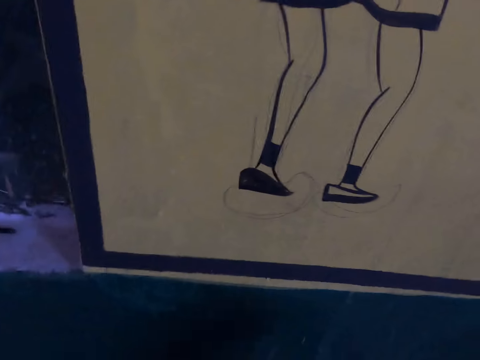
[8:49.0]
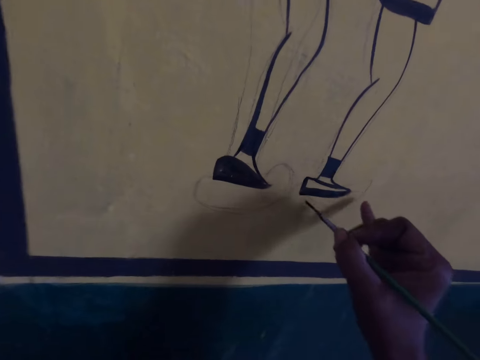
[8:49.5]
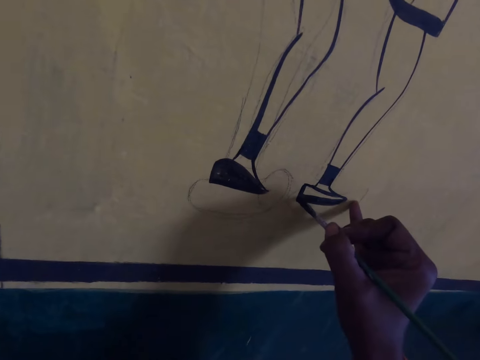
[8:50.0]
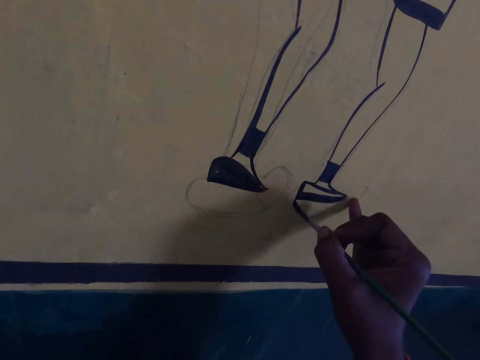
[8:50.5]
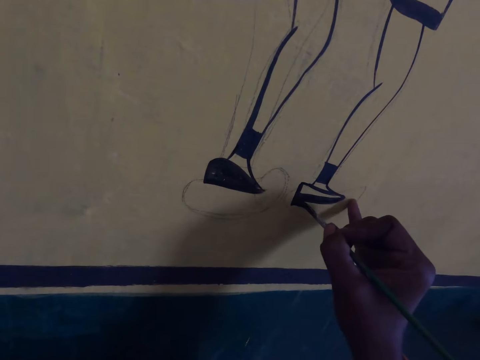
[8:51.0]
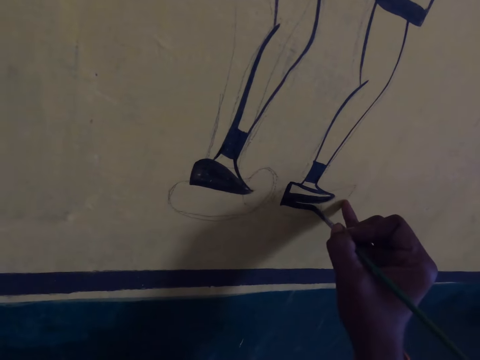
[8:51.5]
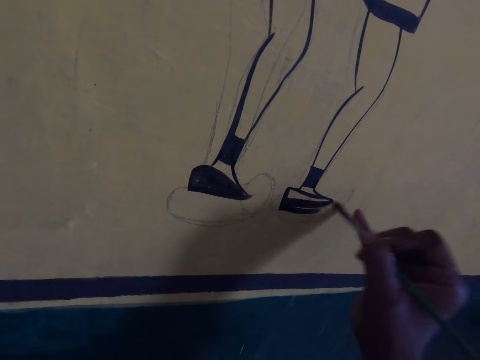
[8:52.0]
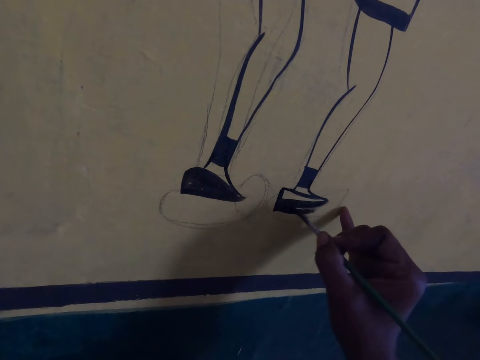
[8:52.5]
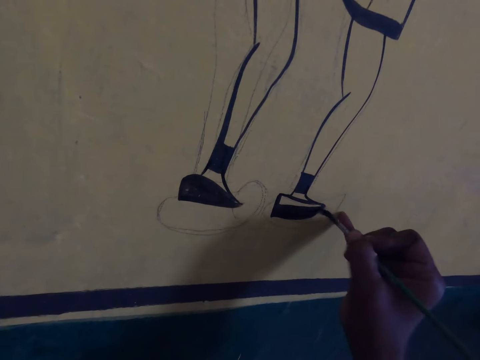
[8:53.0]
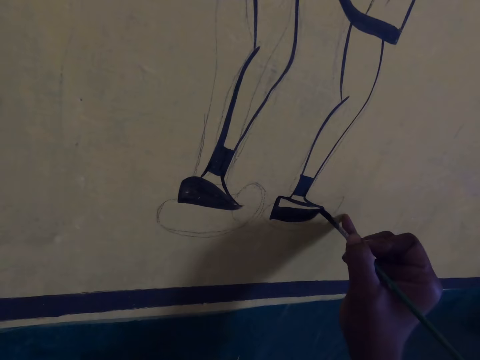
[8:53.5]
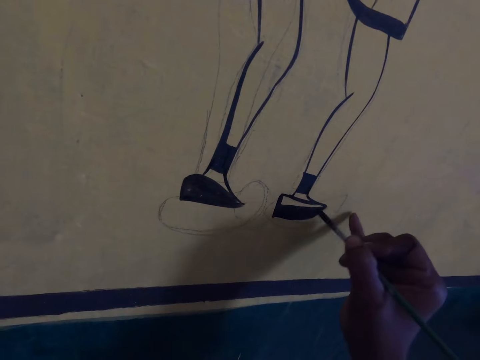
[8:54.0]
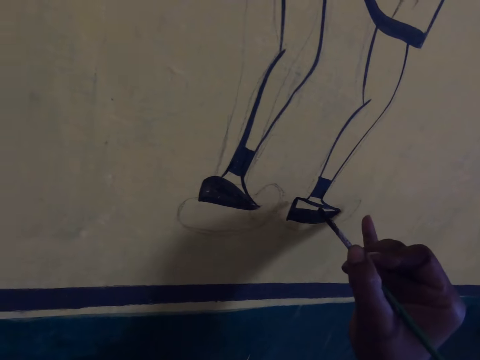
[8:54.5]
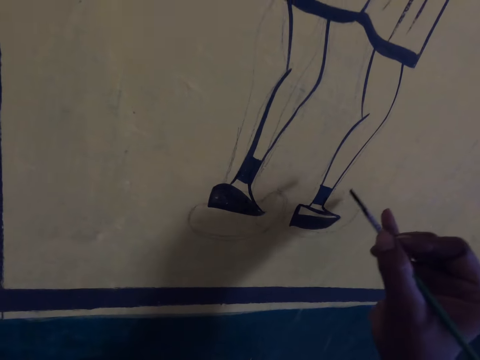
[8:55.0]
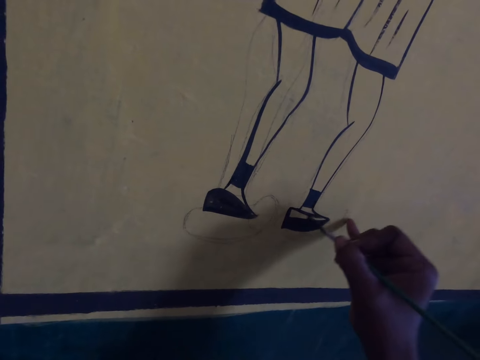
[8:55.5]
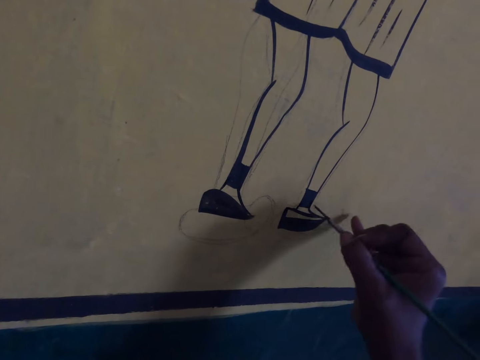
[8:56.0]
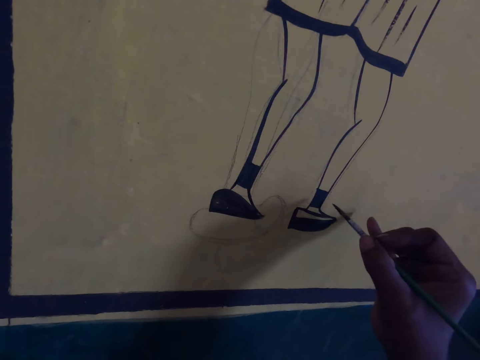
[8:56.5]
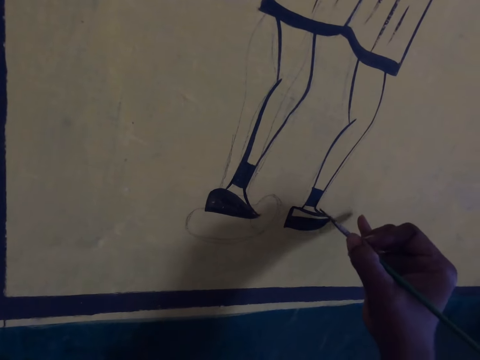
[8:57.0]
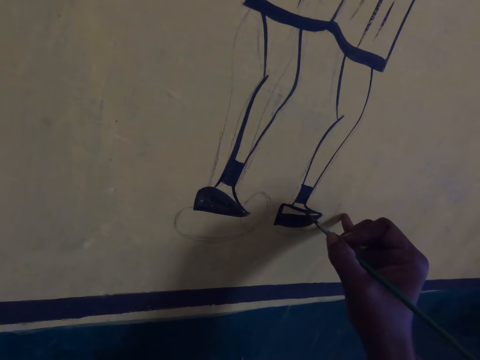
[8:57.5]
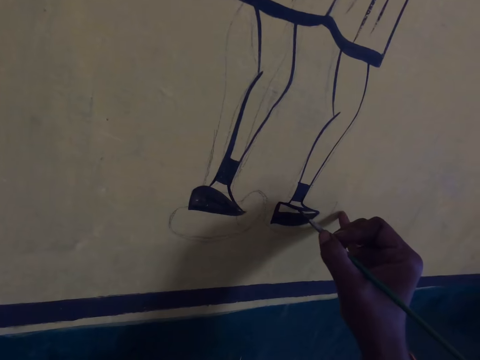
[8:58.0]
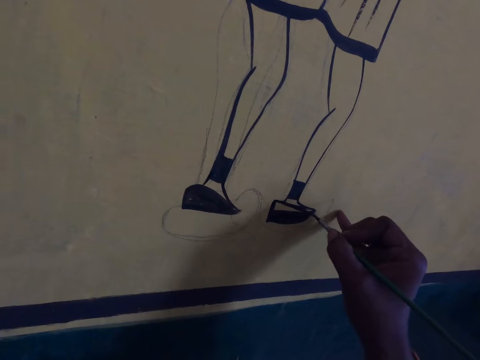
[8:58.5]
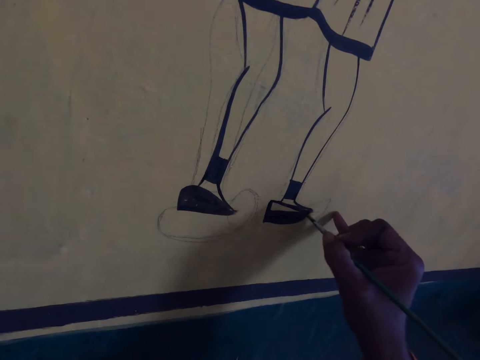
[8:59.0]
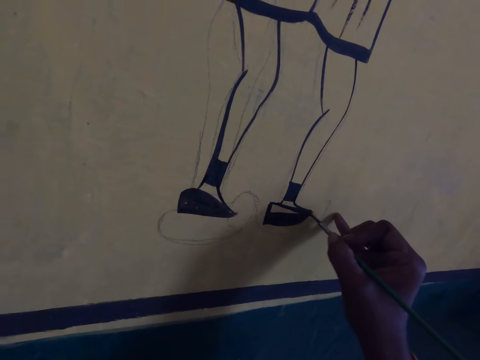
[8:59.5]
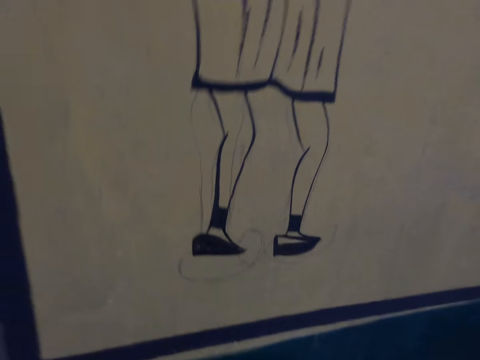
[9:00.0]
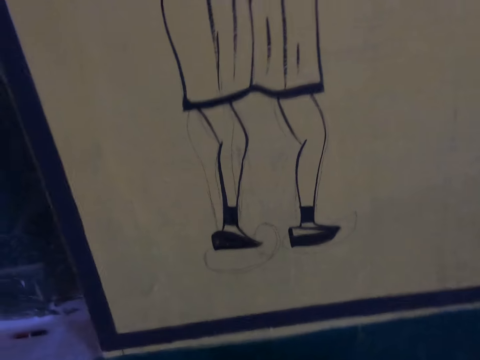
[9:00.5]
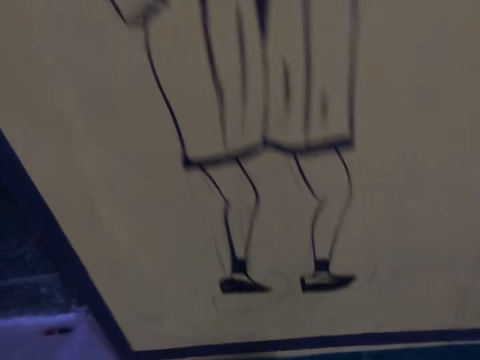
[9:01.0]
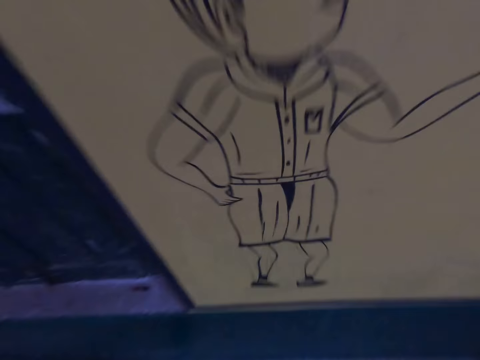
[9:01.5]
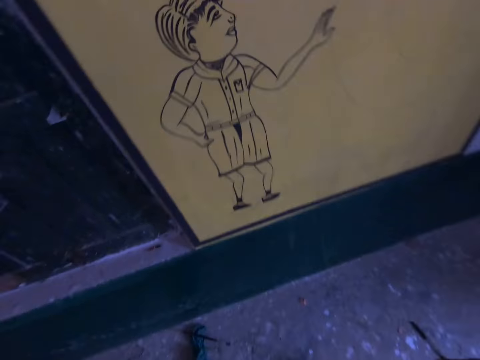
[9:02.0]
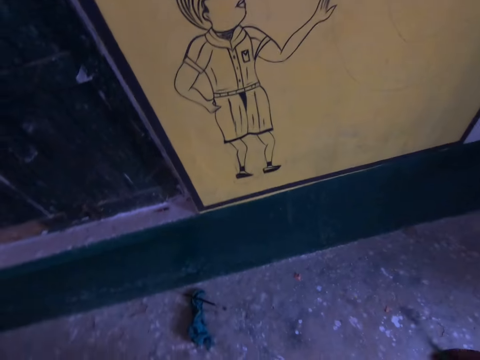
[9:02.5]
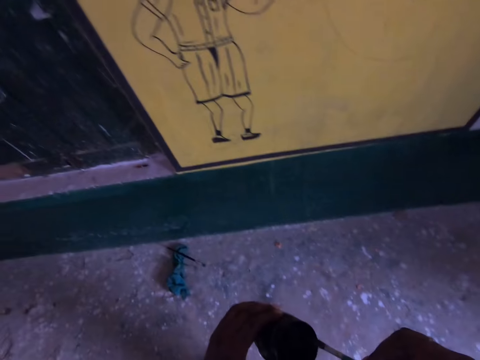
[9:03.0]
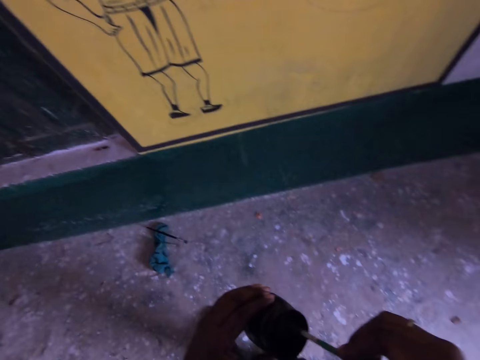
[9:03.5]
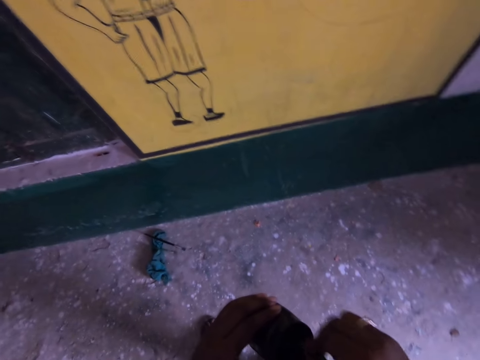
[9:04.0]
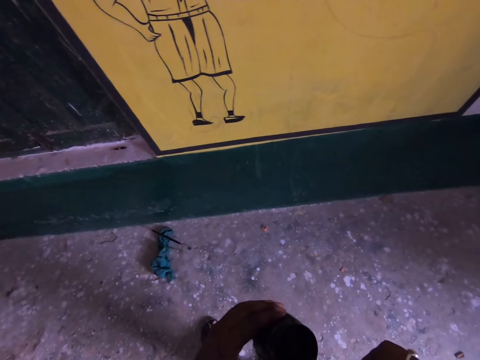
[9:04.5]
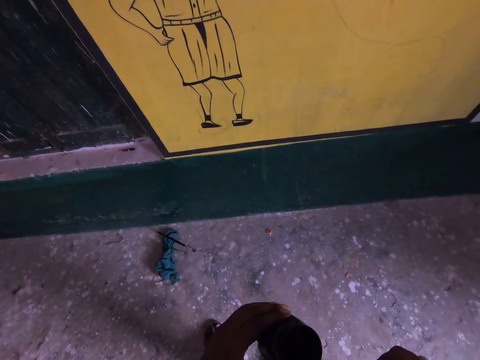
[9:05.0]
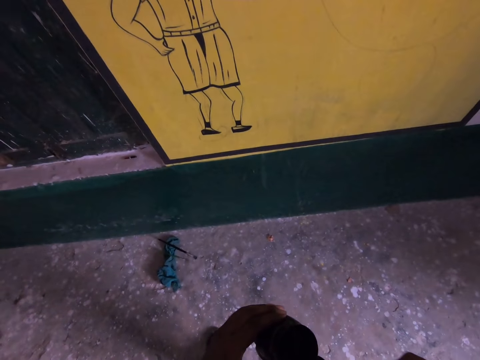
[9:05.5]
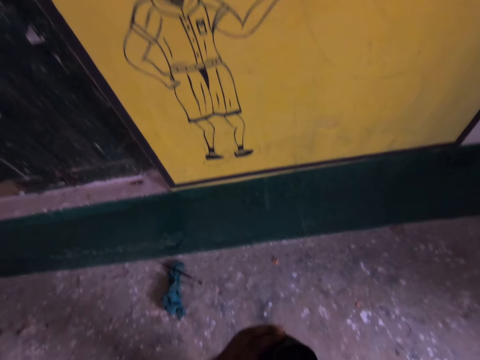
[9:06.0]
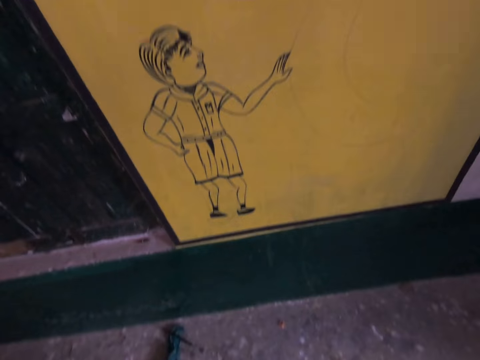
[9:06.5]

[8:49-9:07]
The camera wearer draws on the wall with the drawing brush. They draw on a board using a paintbrush repeatedly. They stand up and dip the drawing brush into the paint container.

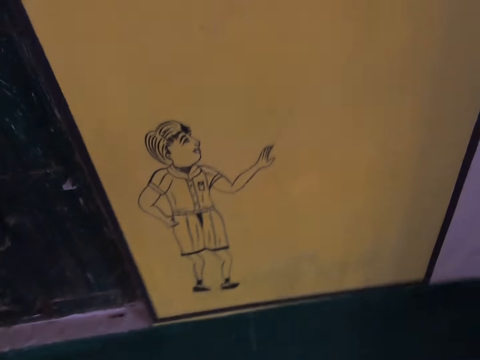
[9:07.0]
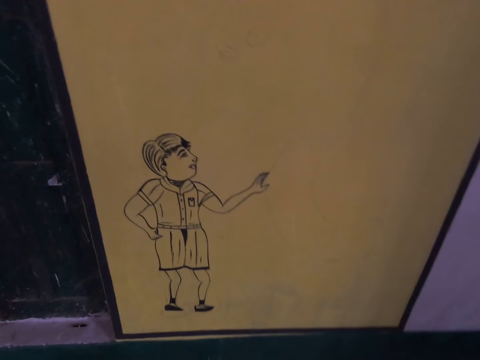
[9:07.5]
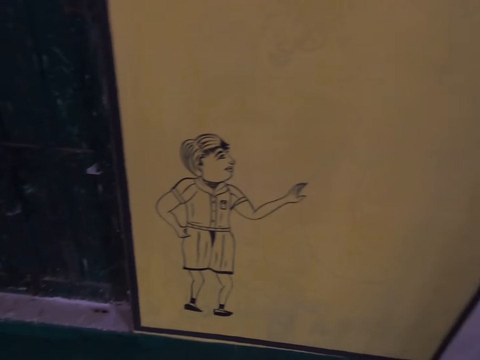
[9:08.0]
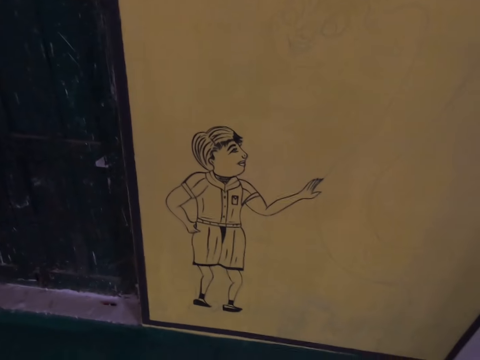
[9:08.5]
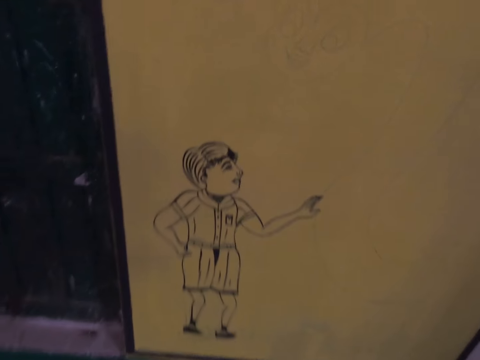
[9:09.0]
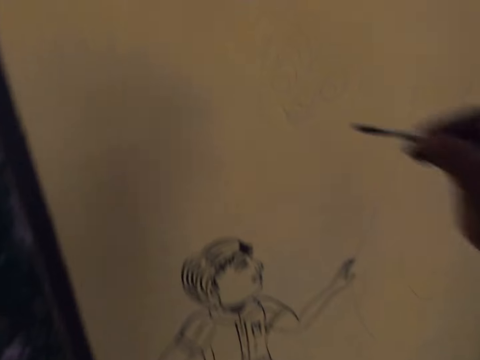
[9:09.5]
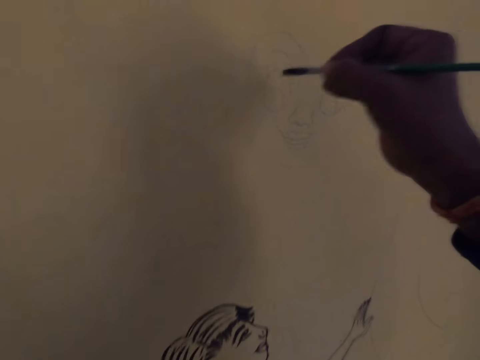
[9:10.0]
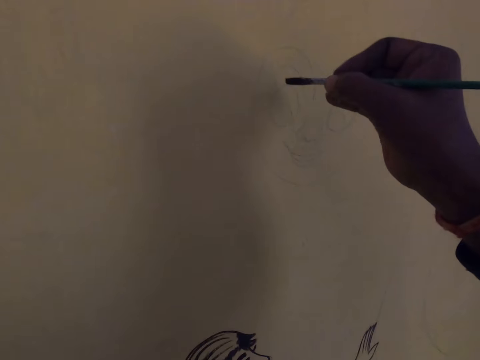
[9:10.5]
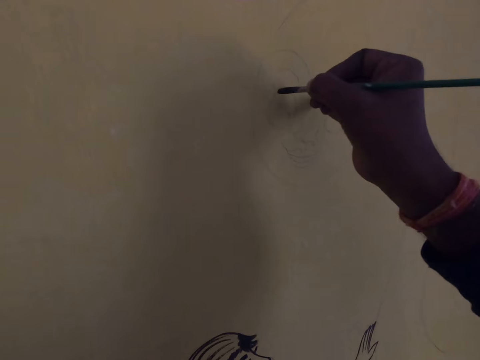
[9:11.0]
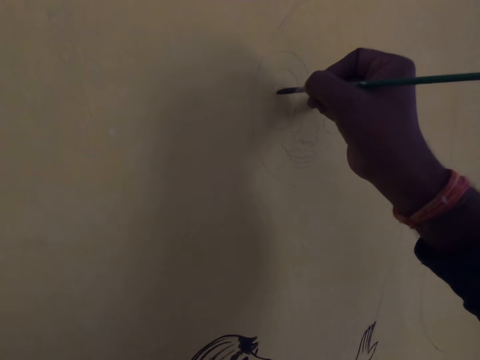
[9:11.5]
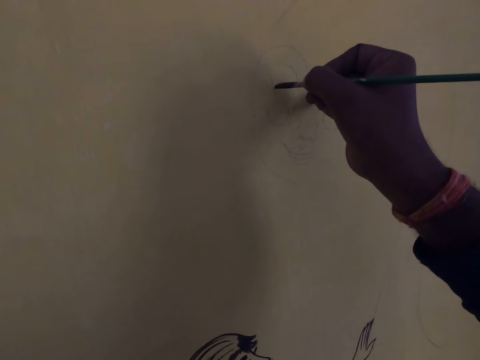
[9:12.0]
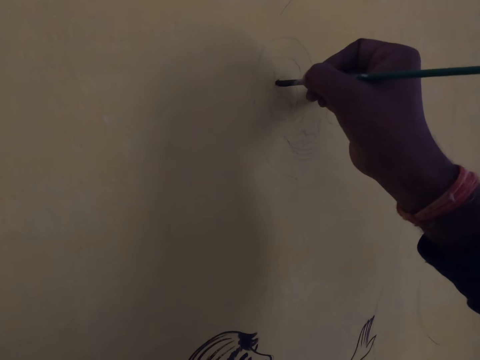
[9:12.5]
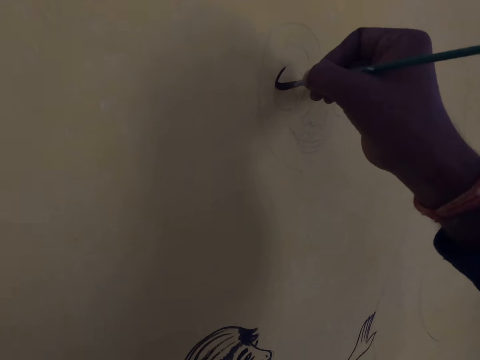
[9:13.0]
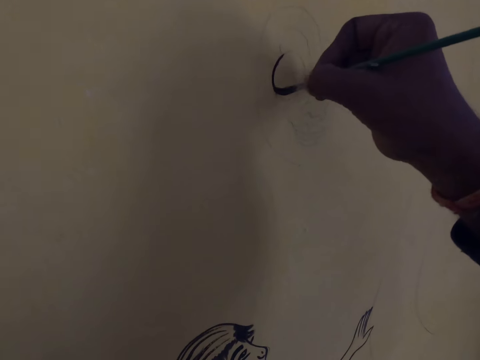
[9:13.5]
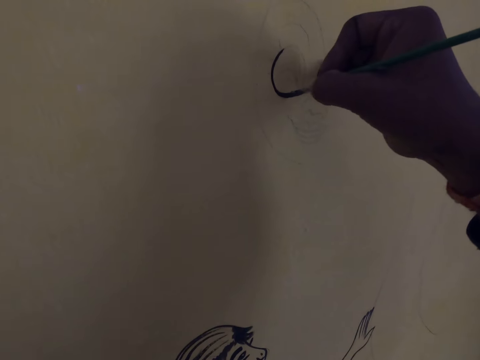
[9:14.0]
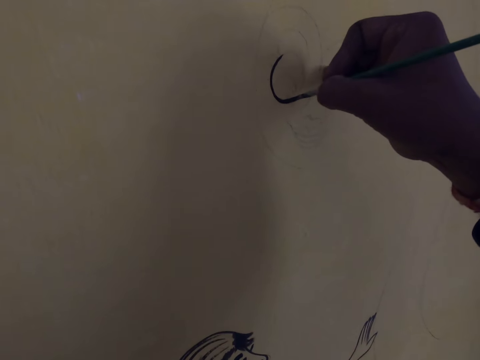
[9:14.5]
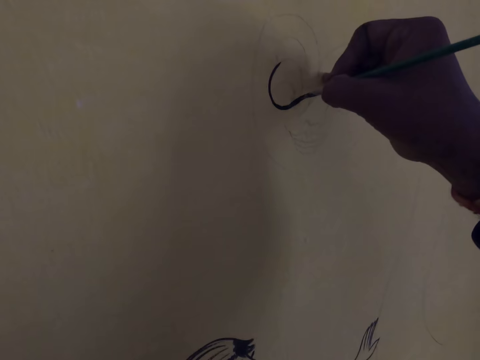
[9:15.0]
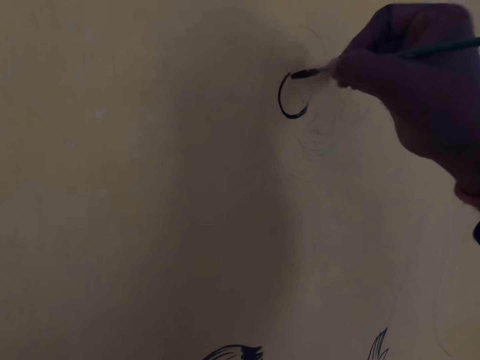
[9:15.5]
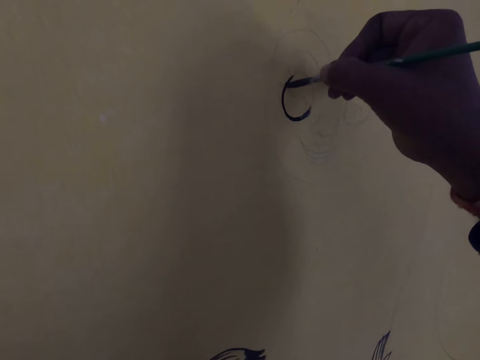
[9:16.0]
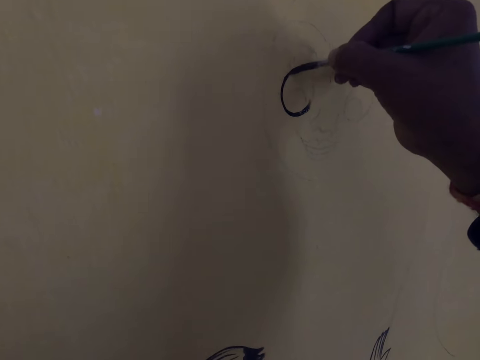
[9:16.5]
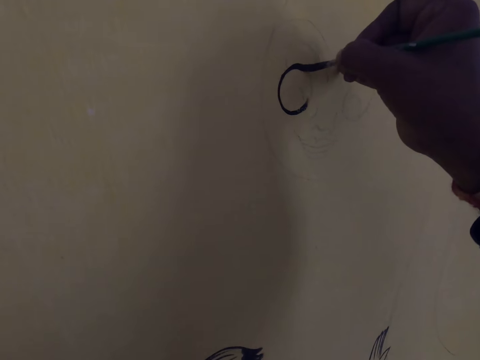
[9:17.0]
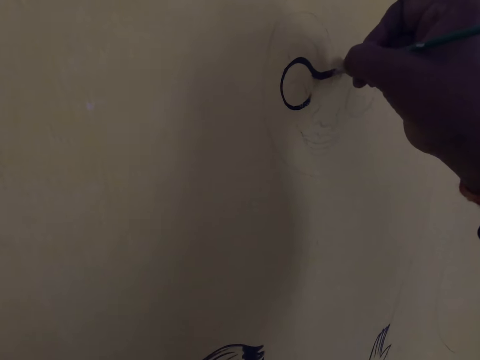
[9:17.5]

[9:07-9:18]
The camera wearer draws on the wall with the drawing brush.
